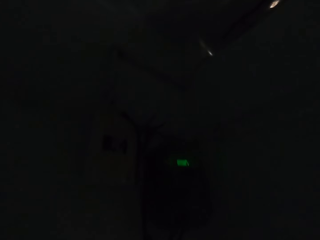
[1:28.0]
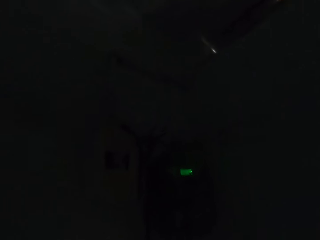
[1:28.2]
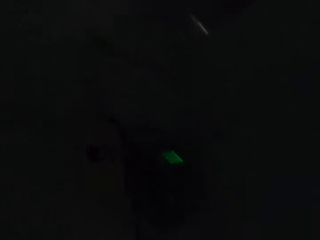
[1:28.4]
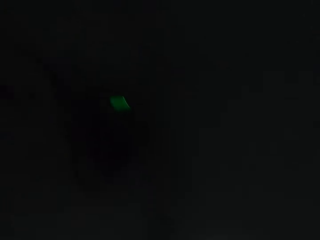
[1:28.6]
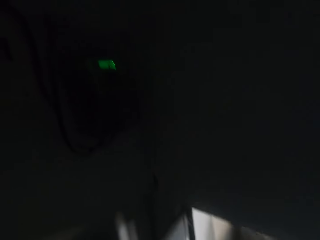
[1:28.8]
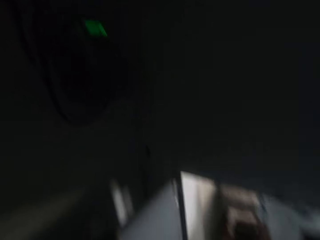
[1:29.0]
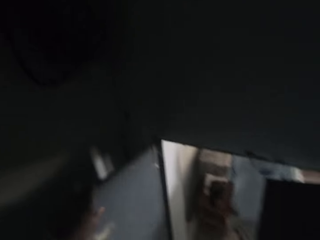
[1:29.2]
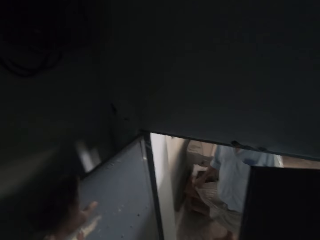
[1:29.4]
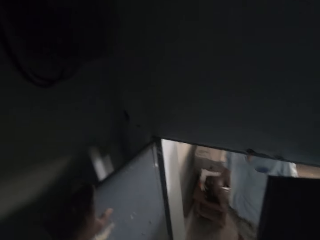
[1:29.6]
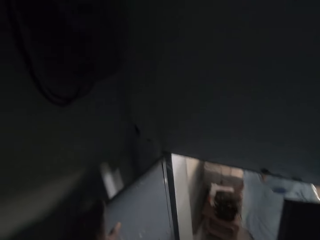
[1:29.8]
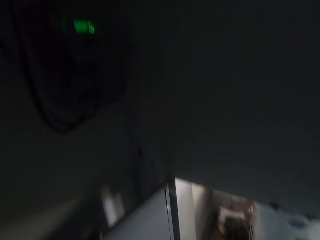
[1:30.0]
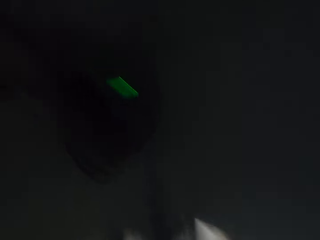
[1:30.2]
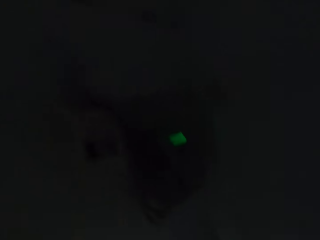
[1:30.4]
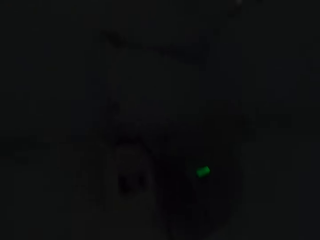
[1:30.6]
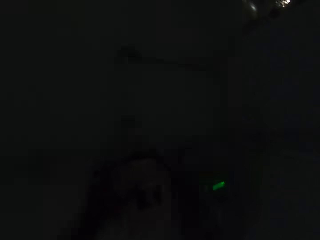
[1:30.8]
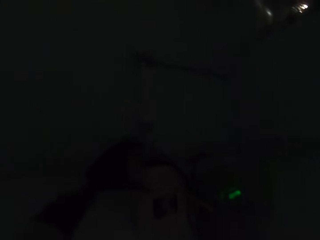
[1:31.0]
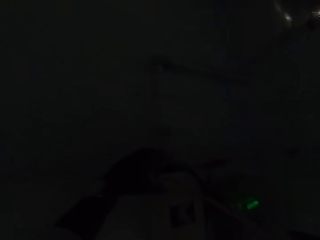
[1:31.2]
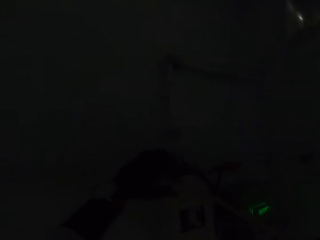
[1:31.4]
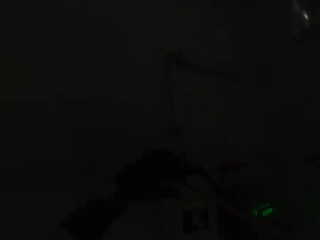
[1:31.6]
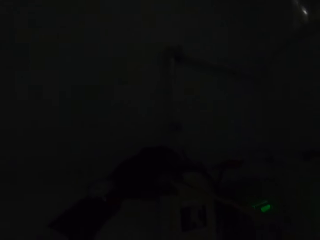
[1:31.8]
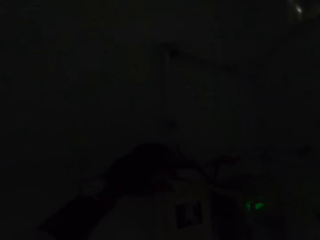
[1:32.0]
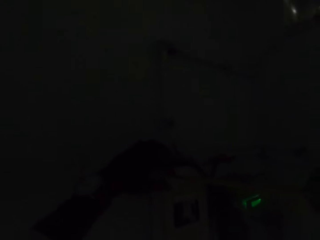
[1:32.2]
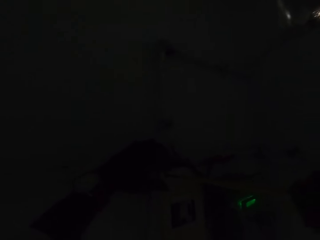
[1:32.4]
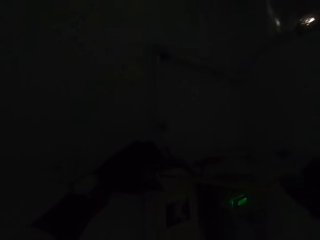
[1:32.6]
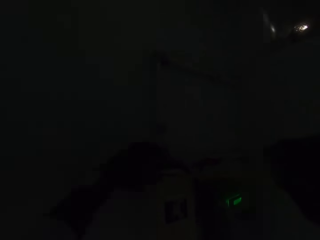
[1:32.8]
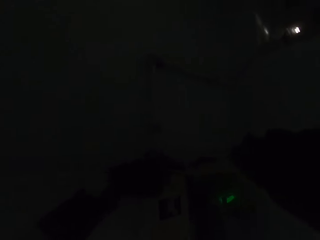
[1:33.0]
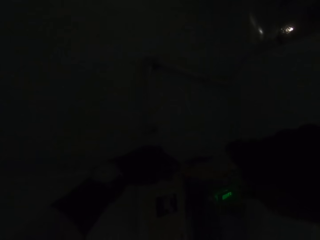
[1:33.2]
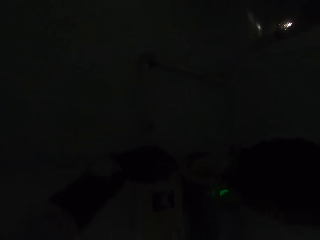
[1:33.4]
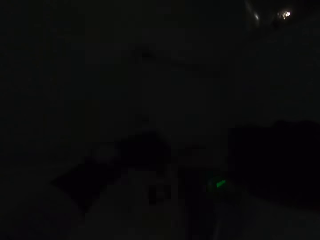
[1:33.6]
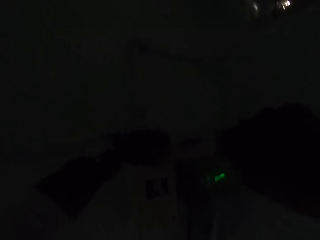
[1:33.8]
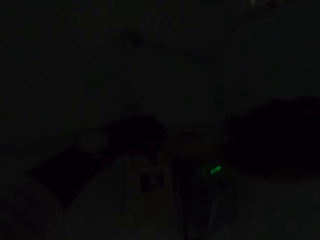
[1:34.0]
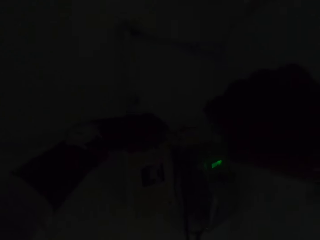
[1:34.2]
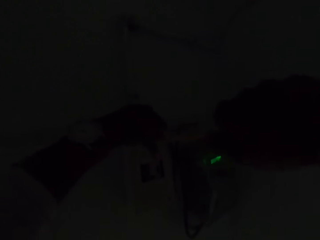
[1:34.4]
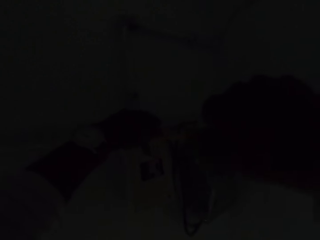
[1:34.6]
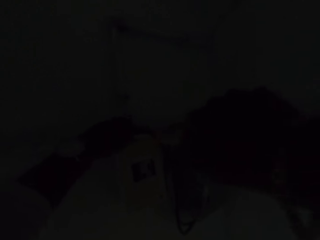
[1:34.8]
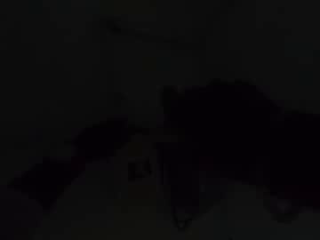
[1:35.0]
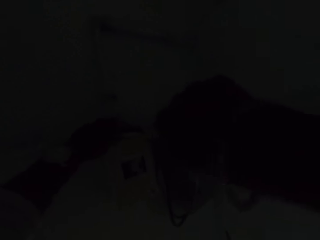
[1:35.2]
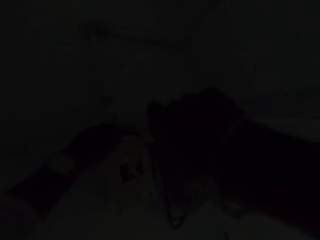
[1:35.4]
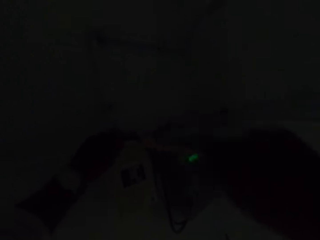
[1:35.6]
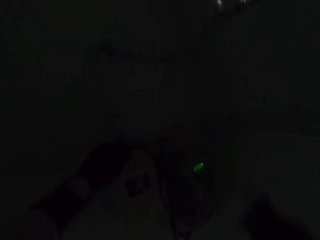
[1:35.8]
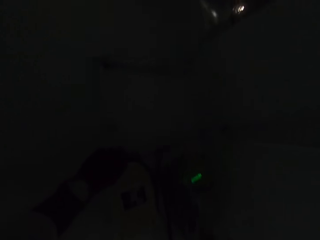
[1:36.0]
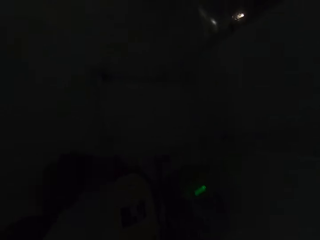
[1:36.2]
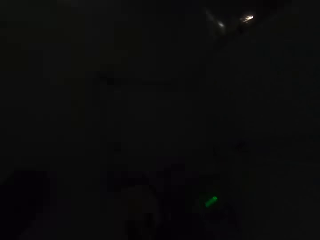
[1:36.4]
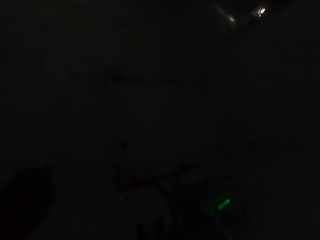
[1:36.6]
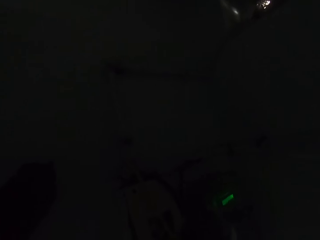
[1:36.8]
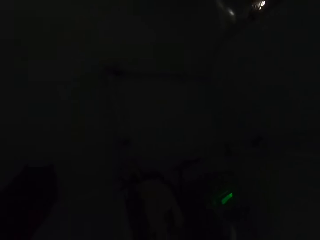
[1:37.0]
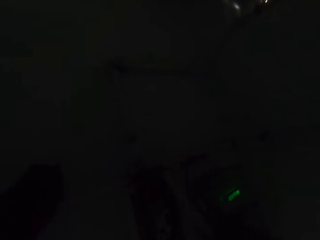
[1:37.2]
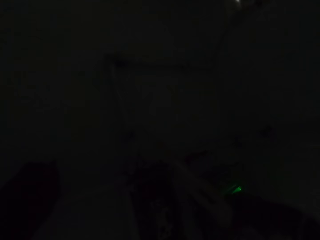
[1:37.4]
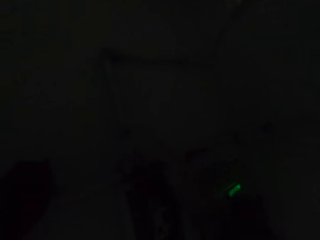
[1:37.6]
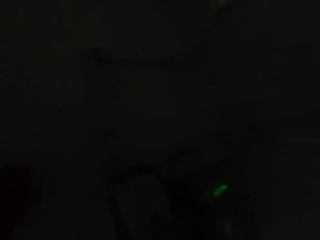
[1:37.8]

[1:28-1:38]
The camera wearer grabs the switch box on the wall with the left hand. They pull something from the wall.

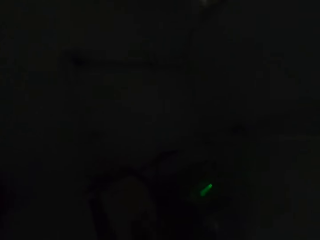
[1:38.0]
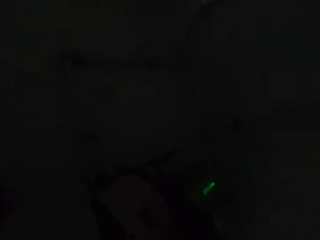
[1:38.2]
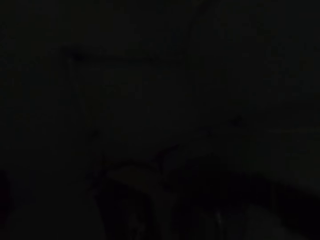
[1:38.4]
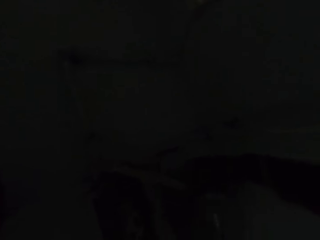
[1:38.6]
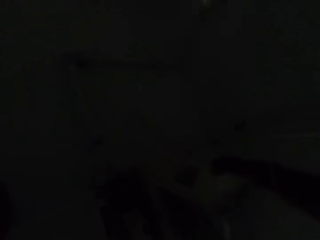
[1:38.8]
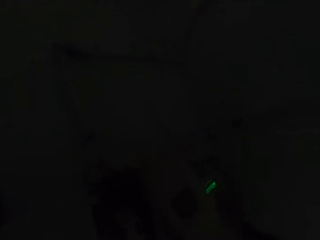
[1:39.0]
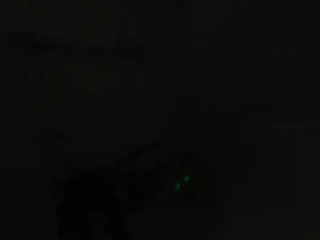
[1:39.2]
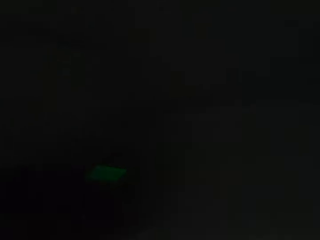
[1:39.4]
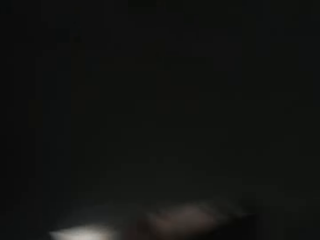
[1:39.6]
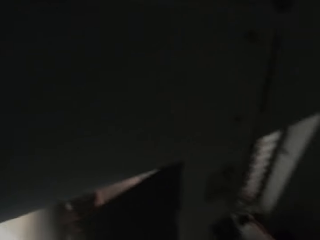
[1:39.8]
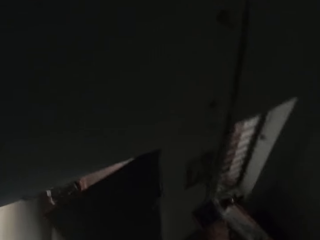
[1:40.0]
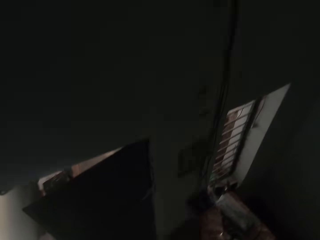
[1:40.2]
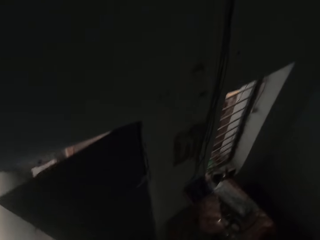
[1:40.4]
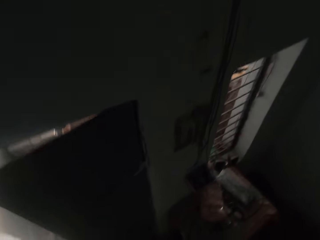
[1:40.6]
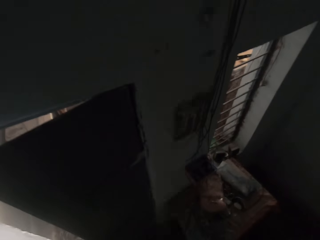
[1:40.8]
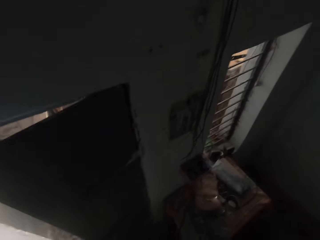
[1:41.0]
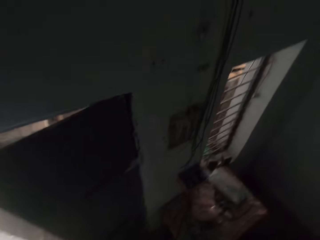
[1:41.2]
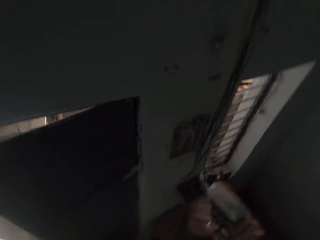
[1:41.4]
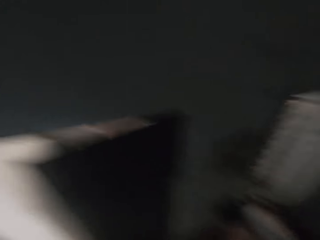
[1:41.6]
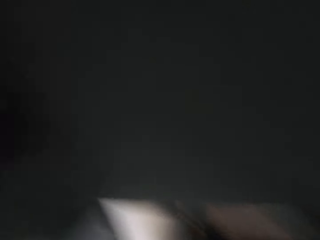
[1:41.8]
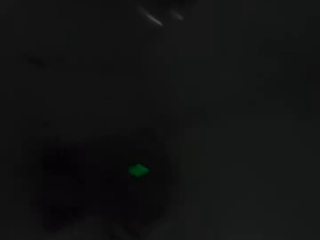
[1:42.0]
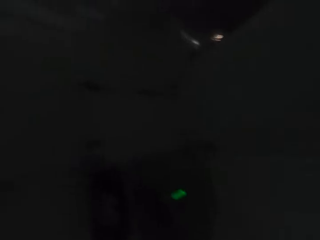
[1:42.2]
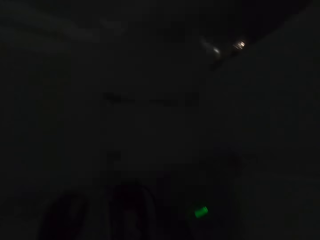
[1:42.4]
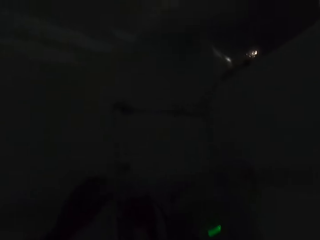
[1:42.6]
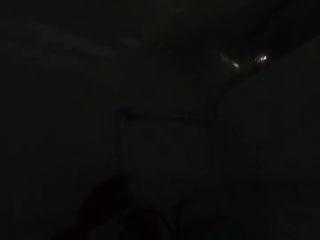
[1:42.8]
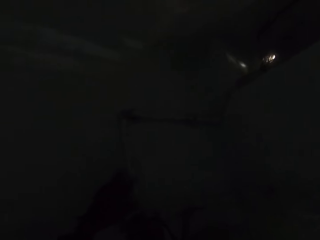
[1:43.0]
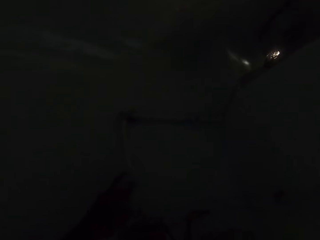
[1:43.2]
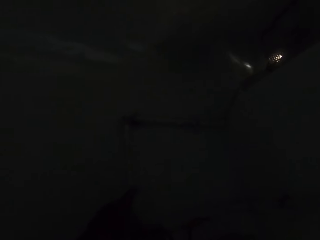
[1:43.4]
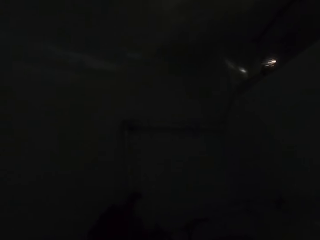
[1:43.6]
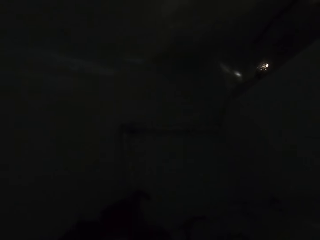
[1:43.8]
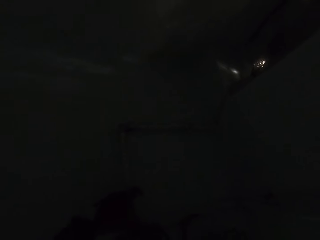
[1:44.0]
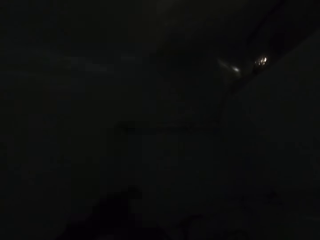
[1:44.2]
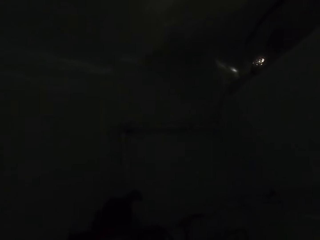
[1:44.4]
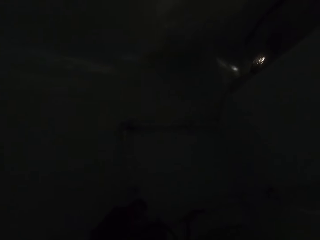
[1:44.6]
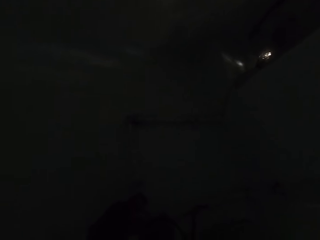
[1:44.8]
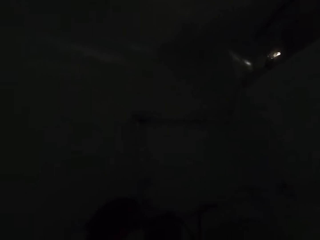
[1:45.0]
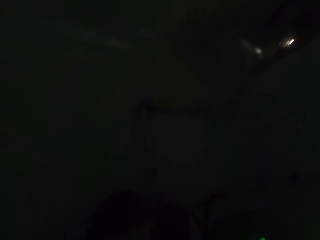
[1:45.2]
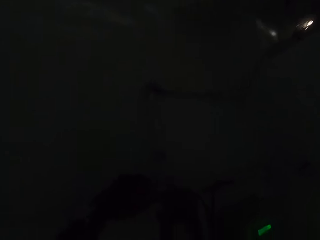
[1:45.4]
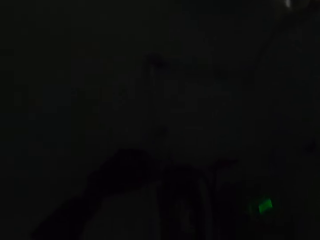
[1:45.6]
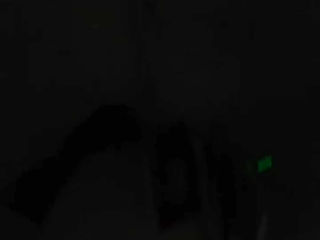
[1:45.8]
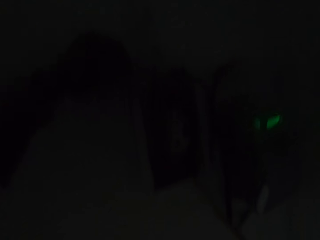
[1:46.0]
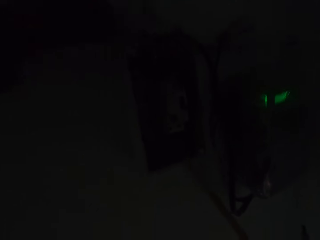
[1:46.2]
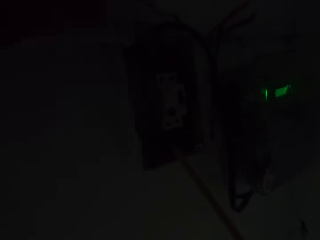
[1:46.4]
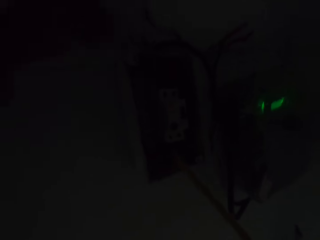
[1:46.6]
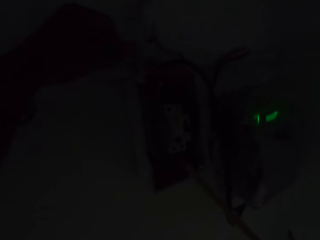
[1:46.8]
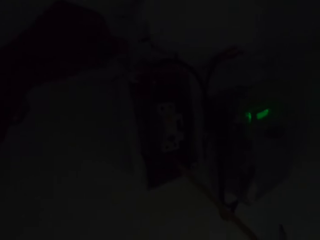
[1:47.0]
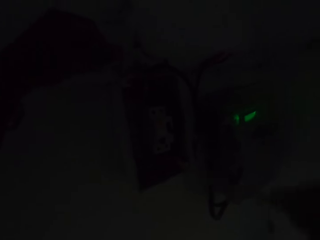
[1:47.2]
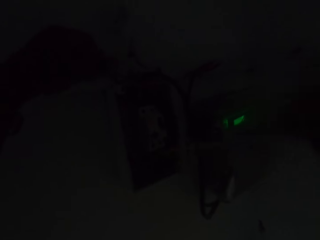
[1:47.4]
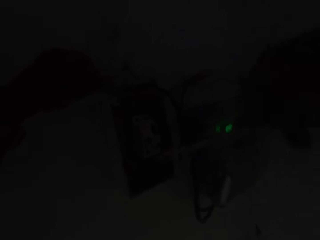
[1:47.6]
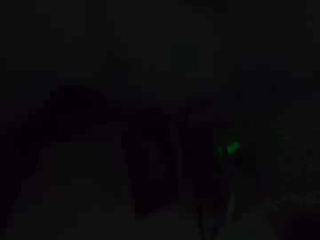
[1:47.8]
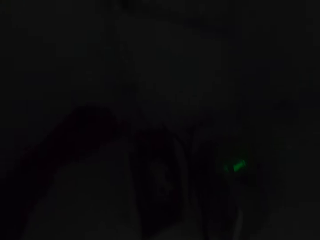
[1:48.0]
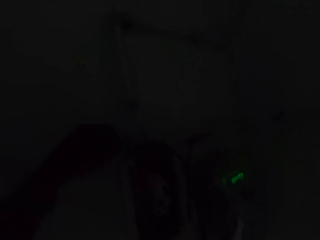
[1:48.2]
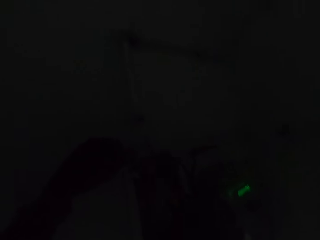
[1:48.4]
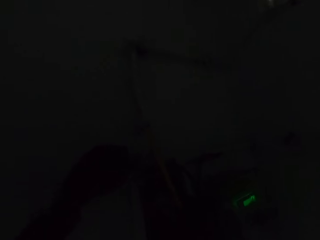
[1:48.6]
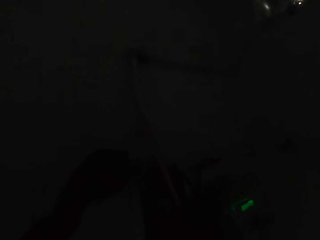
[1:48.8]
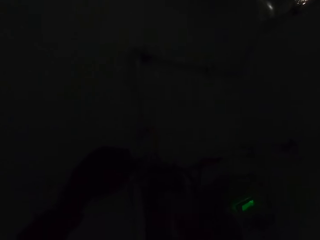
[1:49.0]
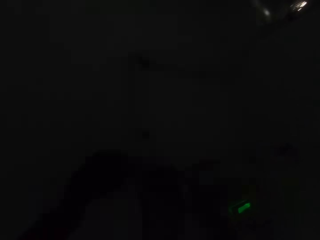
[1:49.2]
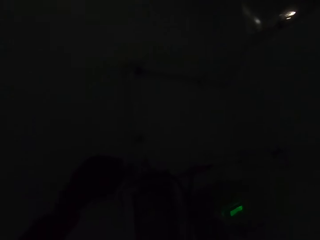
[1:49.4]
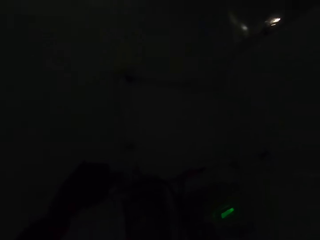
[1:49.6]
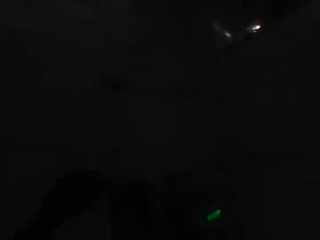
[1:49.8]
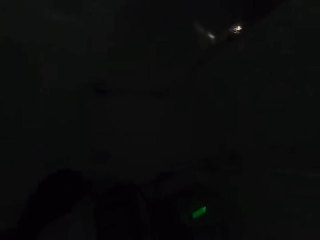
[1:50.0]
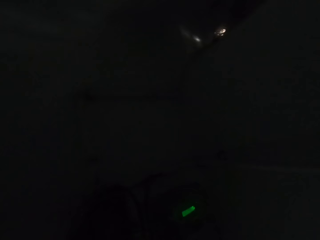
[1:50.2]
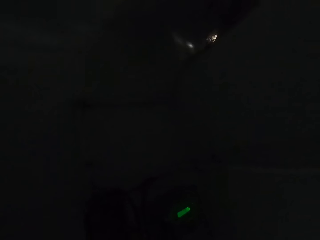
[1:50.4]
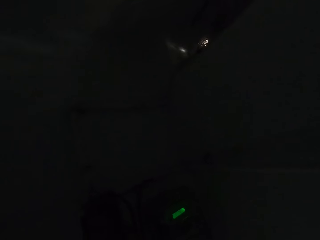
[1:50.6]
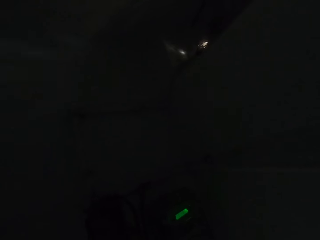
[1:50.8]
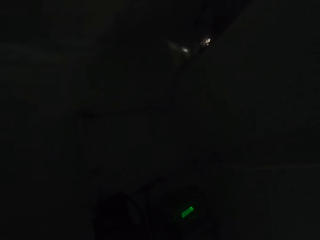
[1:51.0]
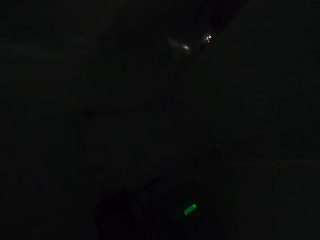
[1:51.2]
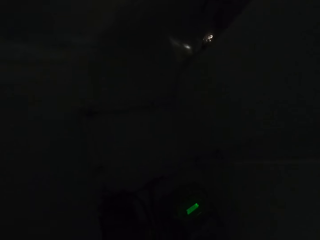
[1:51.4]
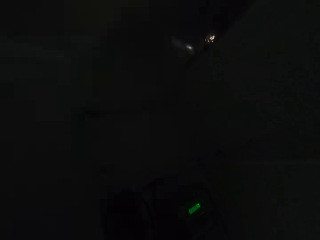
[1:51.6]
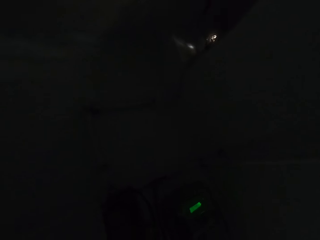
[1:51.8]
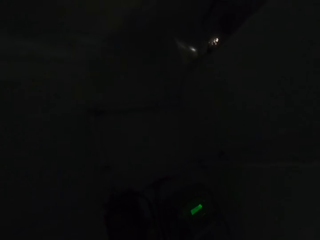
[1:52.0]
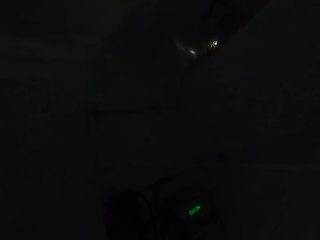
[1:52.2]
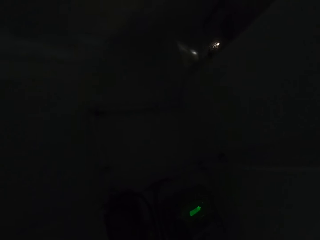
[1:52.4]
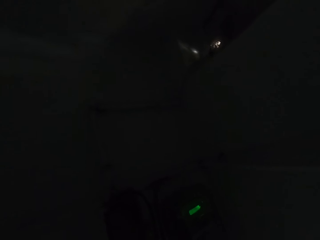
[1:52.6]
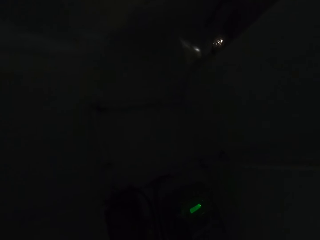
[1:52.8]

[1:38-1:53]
The camera wearer stares around. They remove a meter box from the wall. They grab the plastic conduit on the wall with the left hand. A person talks to the camera wearer. The camera wearer looks around.
